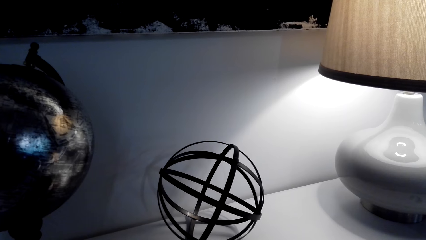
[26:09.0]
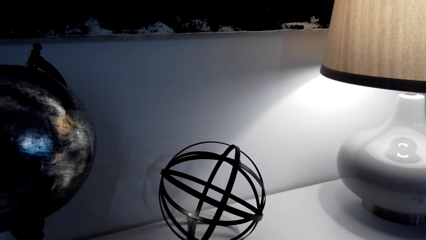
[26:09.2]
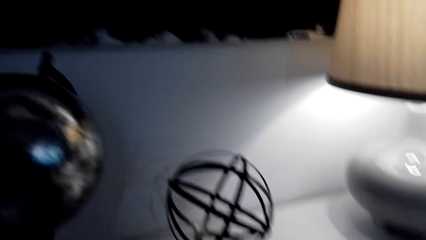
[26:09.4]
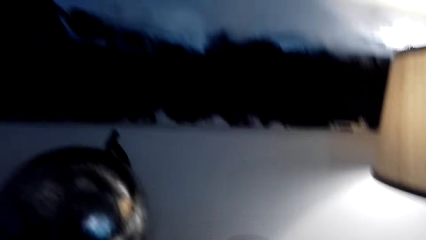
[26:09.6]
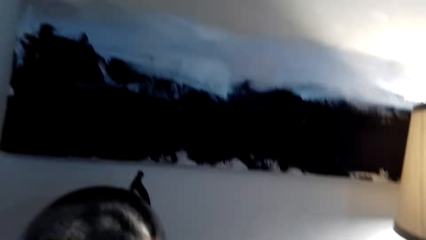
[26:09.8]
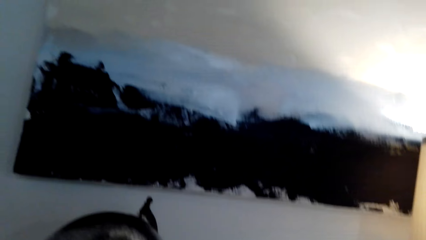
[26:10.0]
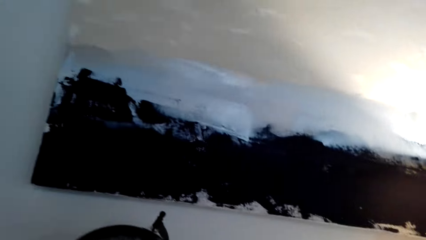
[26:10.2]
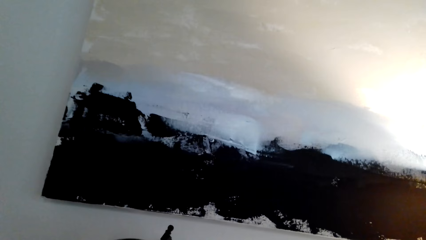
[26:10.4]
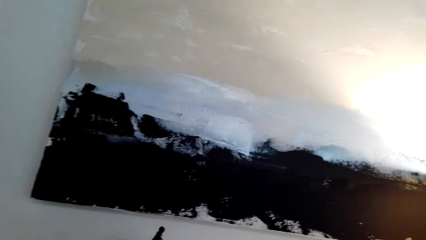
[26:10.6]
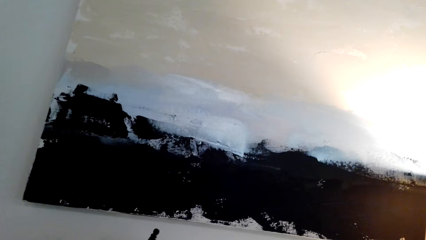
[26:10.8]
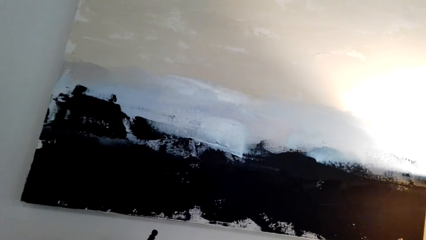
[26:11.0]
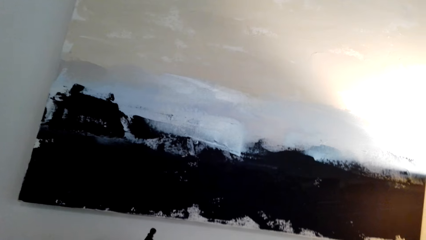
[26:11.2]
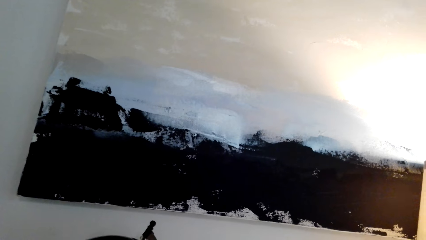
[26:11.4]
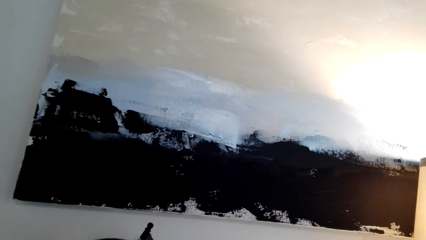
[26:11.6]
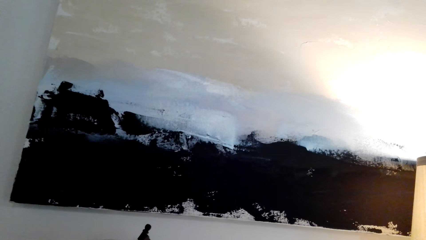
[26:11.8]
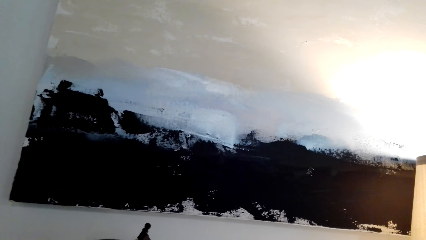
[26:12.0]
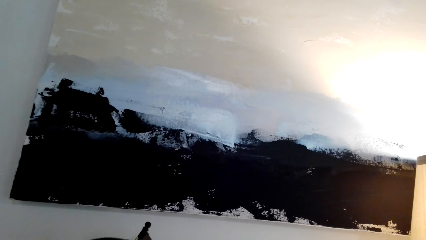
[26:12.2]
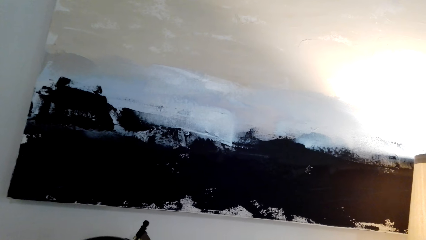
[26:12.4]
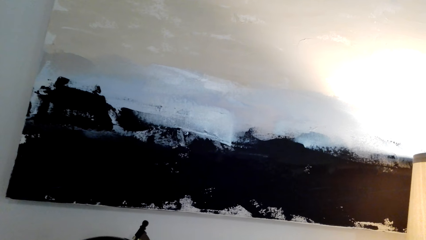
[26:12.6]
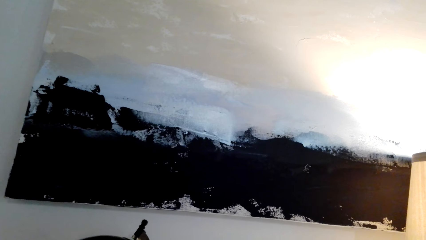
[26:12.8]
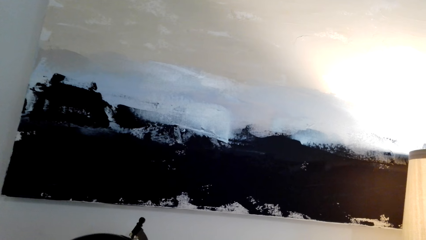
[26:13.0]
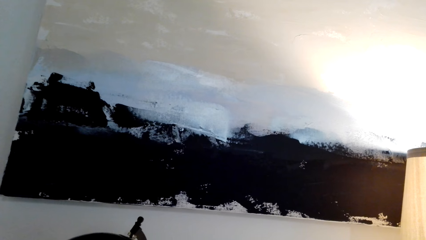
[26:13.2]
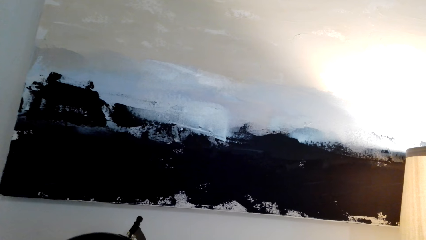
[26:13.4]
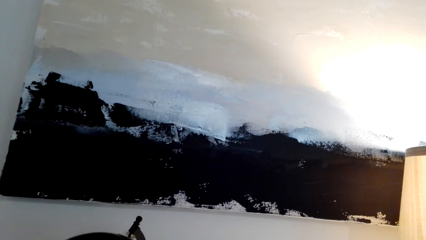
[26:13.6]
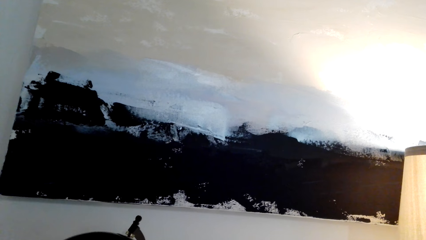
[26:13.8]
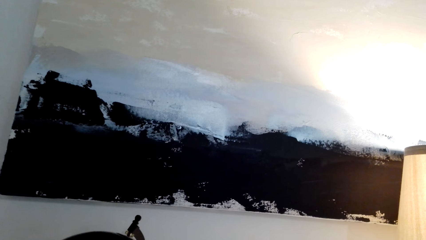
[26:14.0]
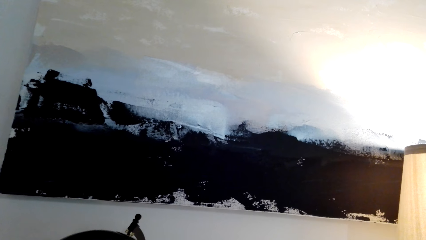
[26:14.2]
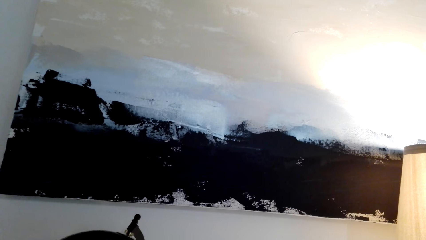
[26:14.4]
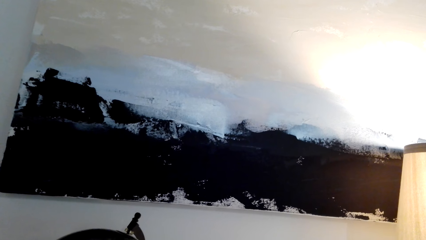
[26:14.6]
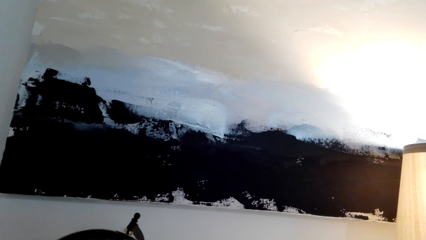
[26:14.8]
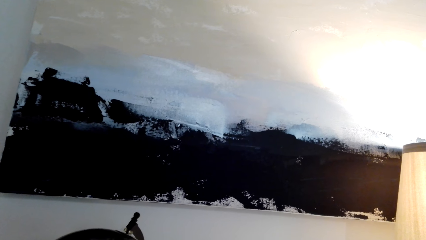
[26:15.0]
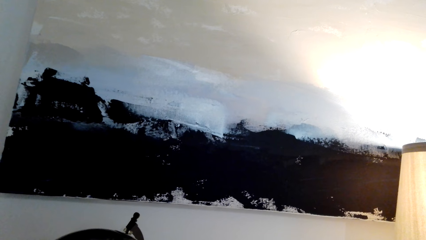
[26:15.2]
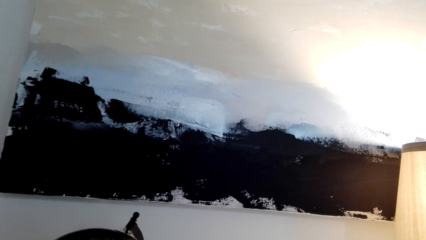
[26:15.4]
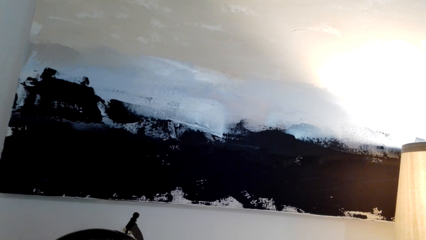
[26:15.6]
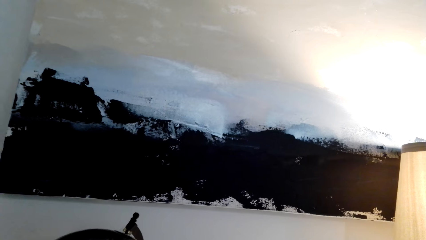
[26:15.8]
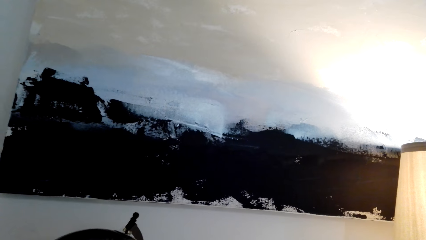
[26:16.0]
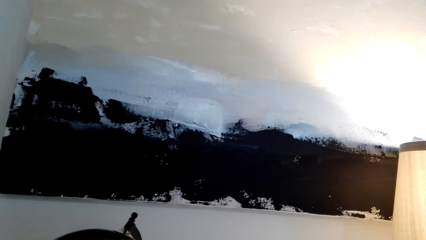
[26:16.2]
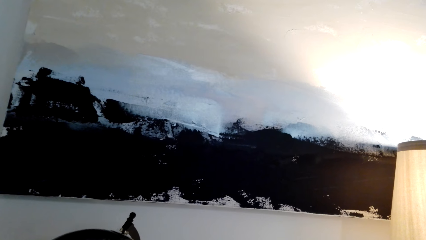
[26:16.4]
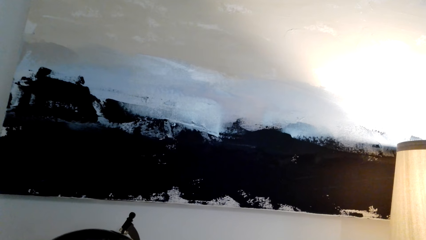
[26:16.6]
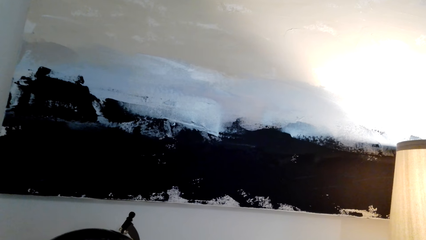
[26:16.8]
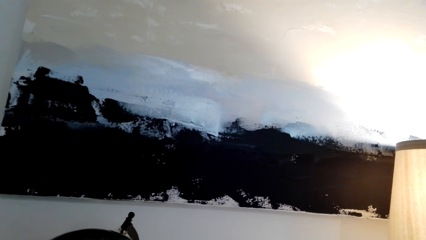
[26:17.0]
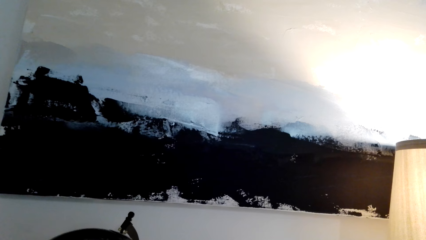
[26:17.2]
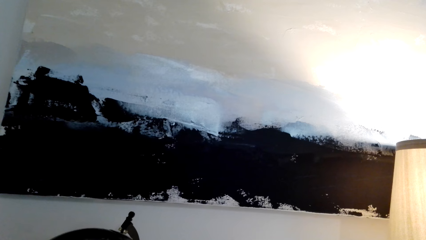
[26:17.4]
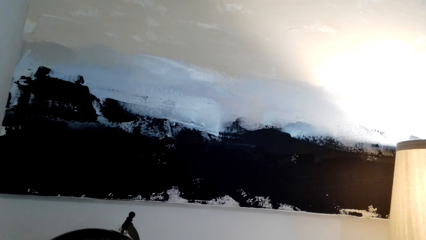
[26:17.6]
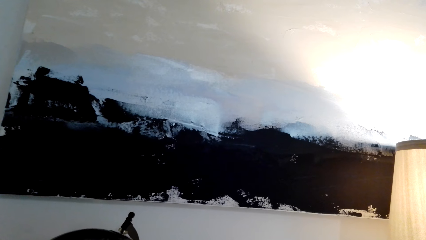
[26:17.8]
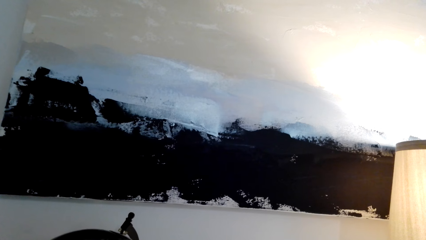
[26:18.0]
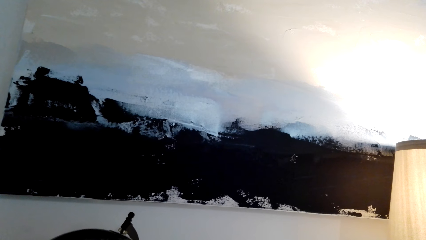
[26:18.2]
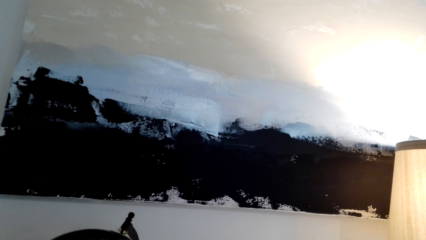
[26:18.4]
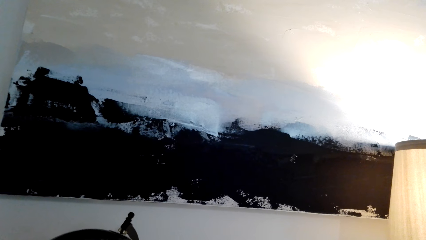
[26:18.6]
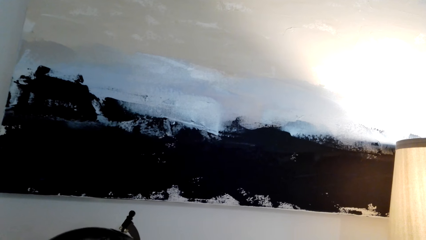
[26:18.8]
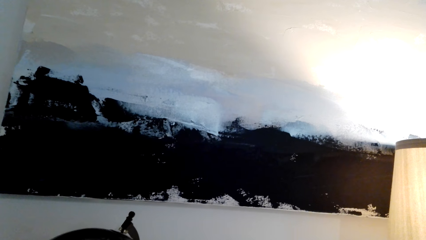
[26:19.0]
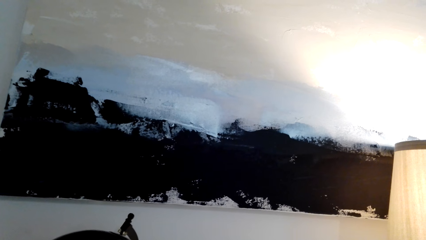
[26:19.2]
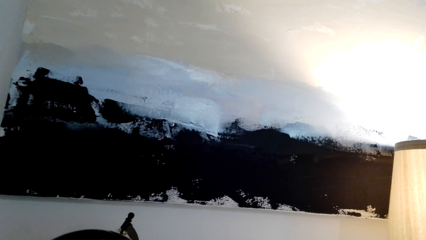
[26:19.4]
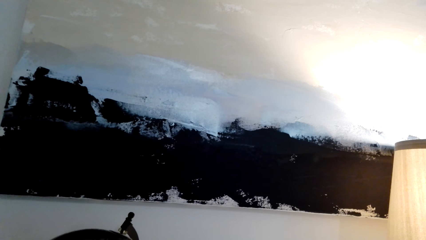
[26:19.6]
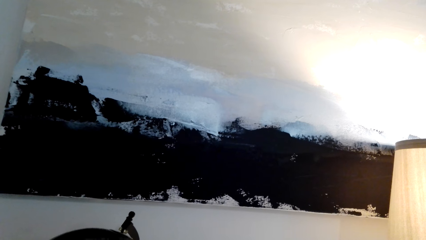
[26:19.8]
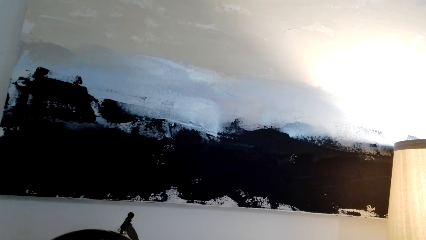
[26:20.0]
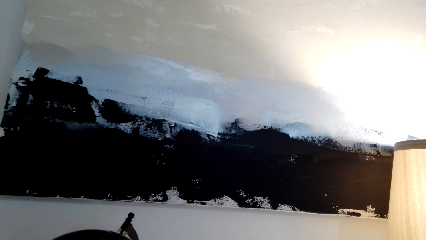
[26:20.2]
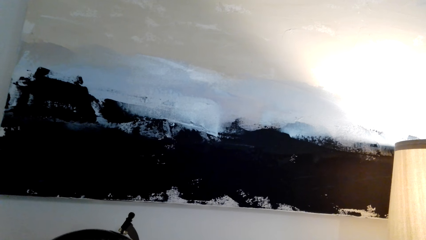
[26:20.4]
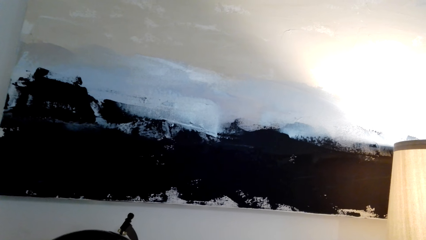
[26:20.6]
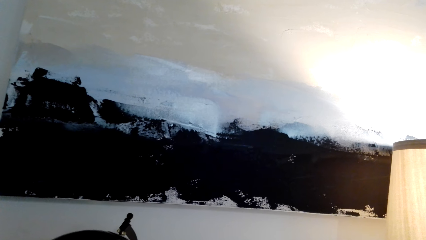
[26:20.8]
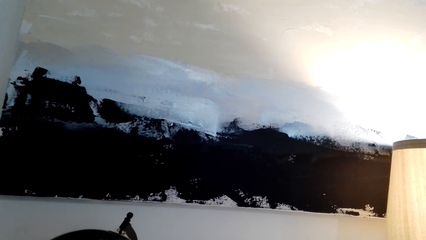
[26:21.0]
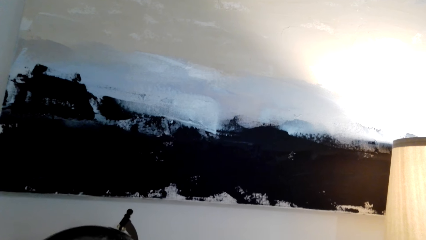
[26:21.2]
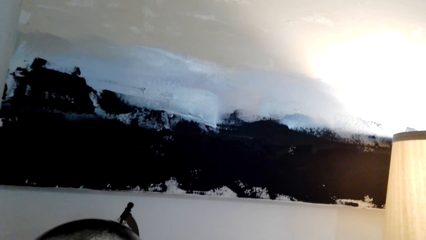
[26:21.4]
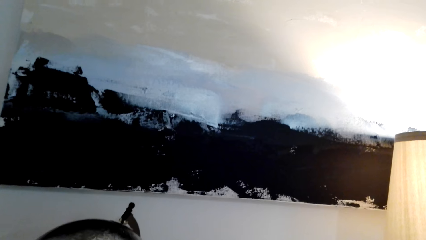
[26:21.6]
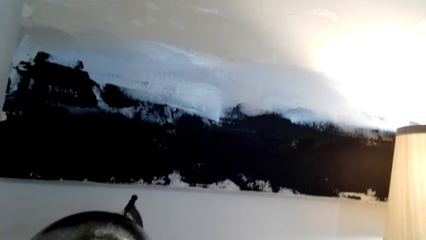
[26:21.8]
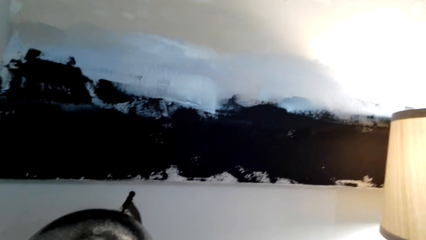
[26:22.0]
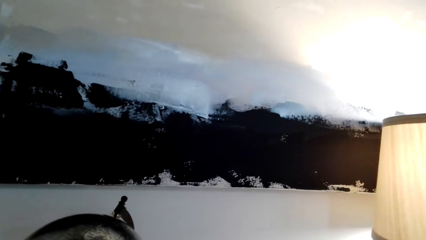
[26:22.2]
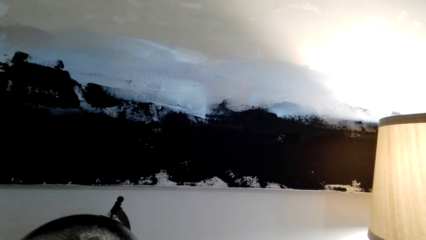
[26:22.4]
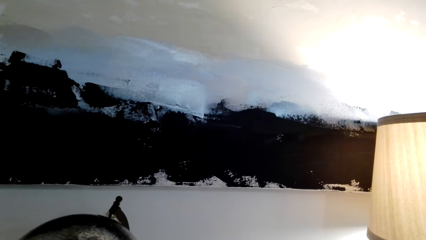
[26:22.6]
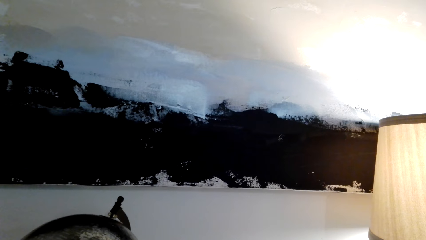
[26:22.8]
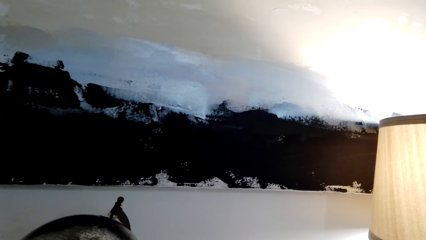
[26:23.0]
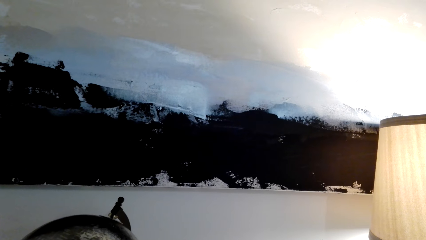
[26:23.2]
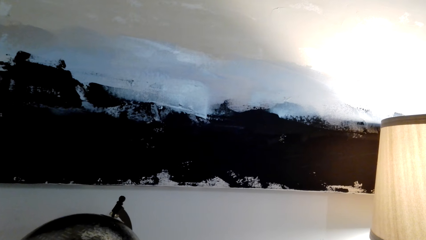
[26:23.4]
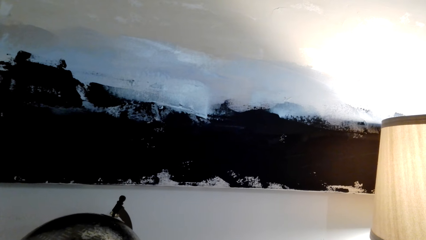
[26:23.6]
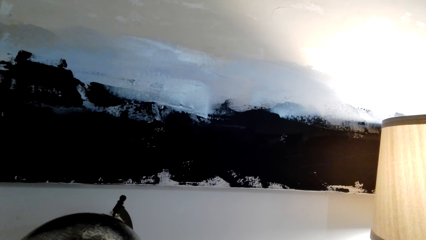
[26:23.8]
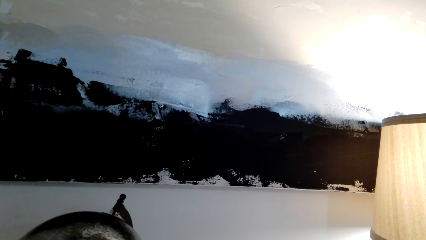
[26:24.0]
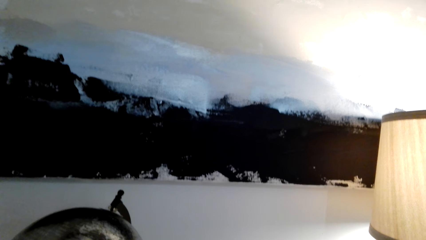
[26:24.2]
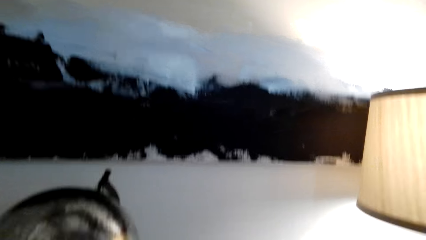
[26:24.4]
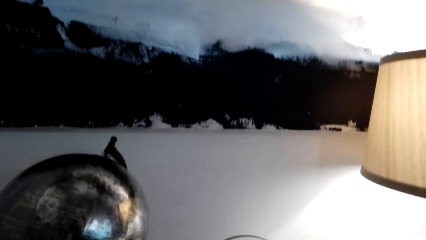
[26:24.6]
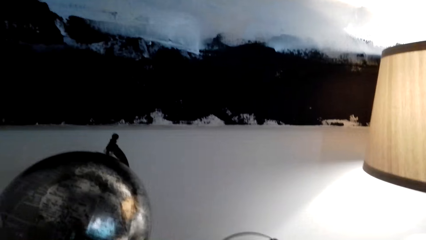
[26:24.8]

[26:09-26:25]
The camera wearer looks around. They speak.
